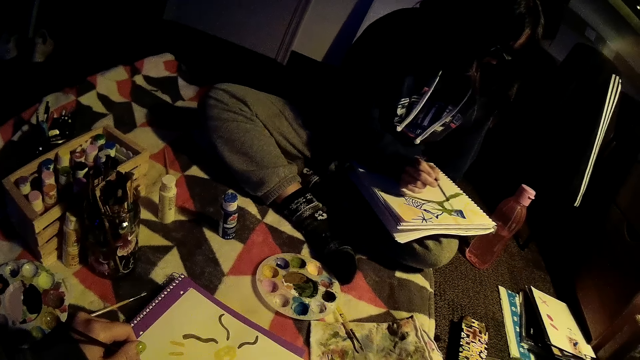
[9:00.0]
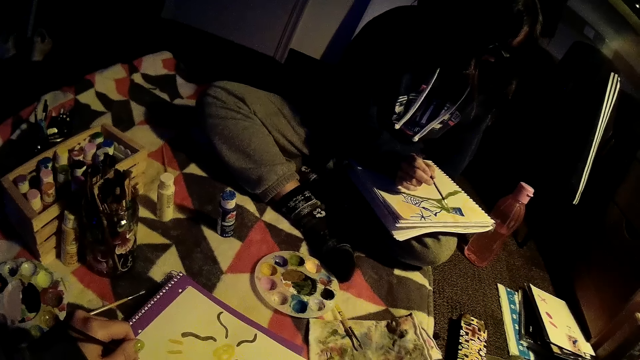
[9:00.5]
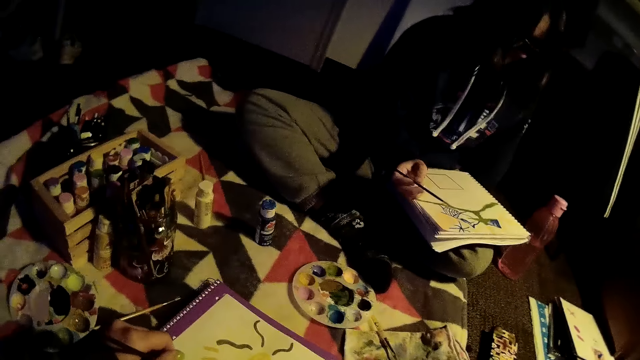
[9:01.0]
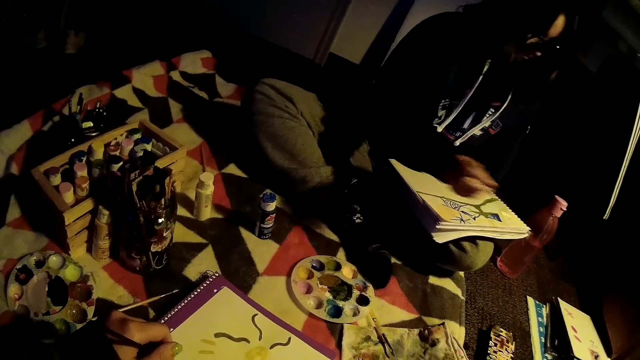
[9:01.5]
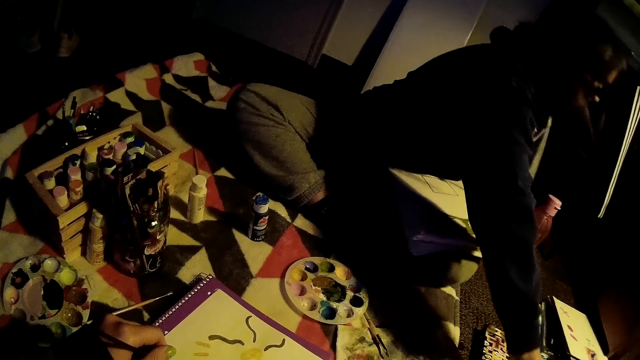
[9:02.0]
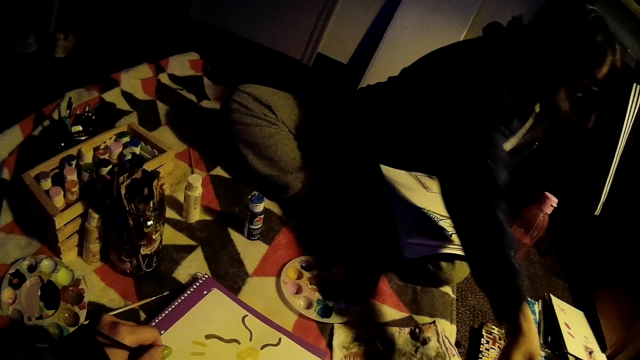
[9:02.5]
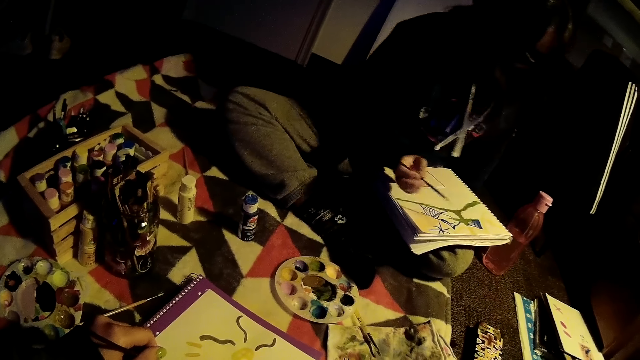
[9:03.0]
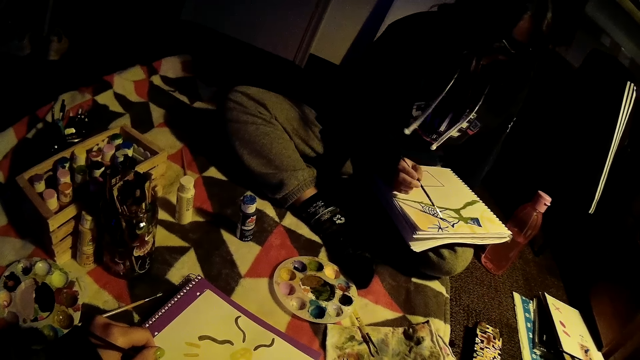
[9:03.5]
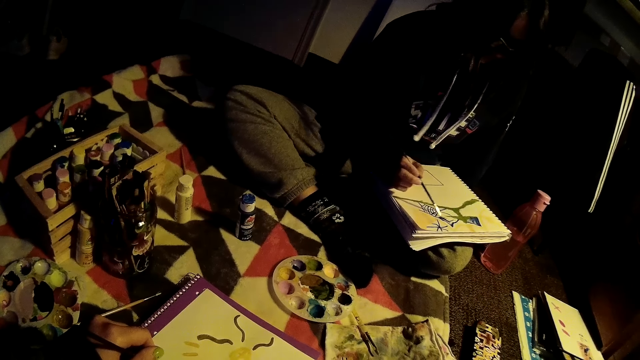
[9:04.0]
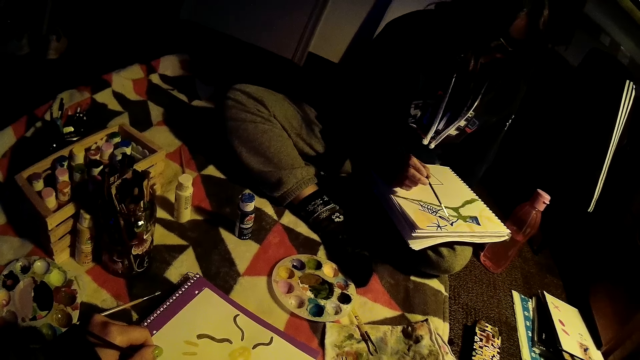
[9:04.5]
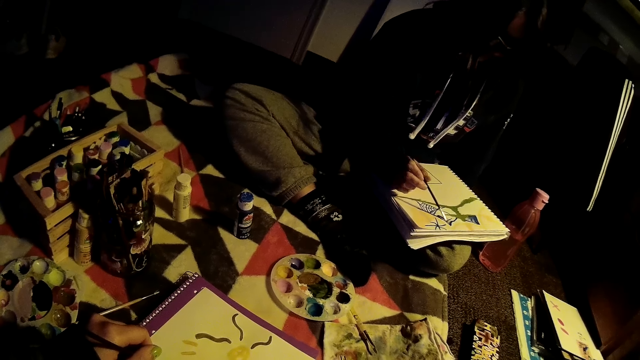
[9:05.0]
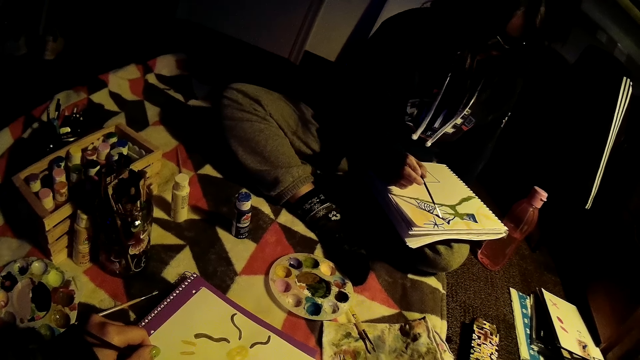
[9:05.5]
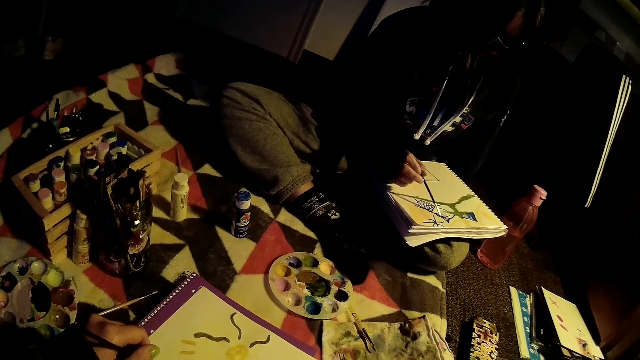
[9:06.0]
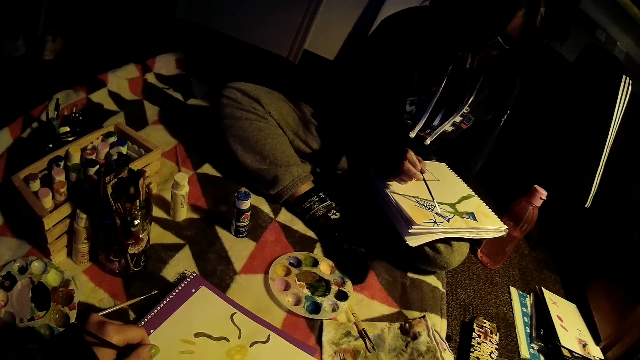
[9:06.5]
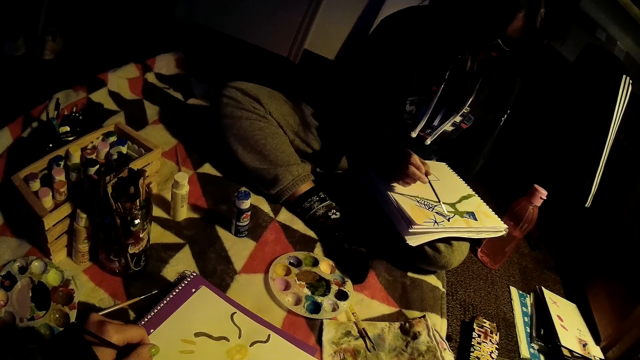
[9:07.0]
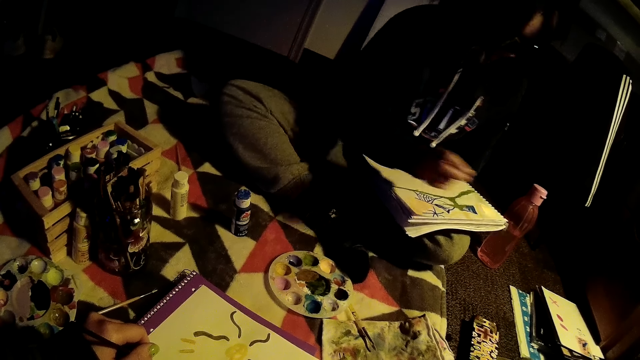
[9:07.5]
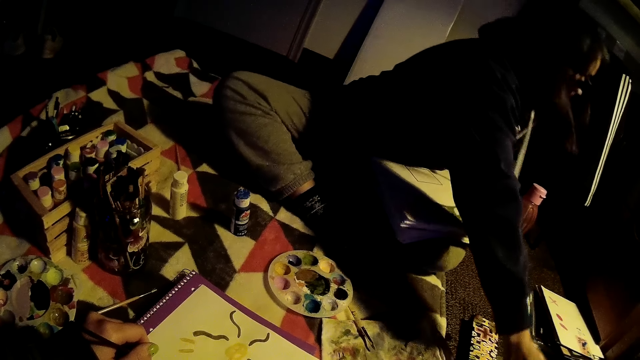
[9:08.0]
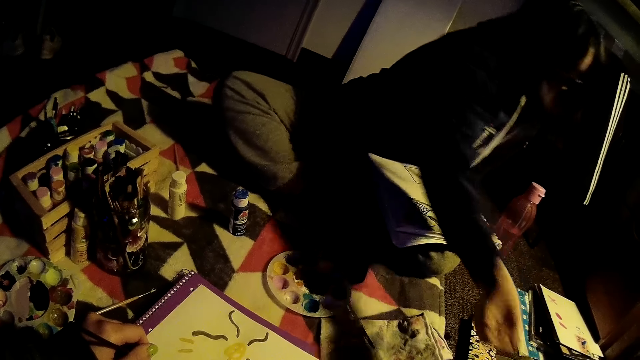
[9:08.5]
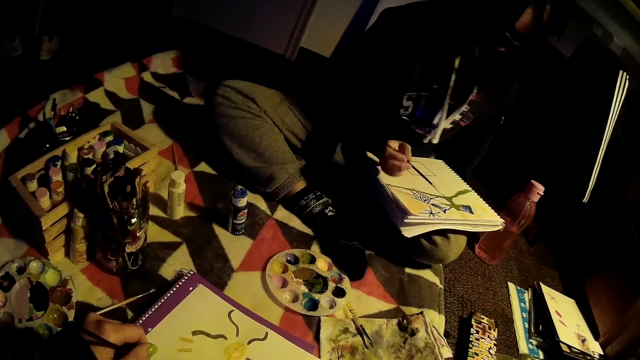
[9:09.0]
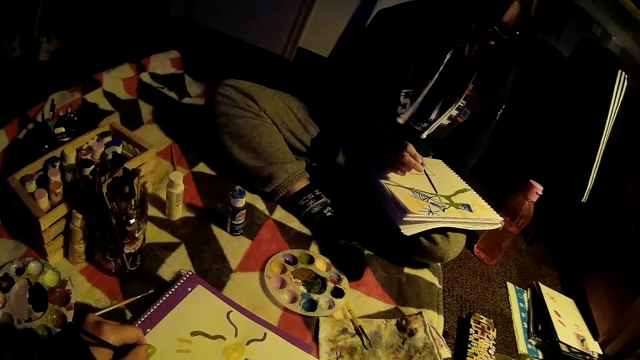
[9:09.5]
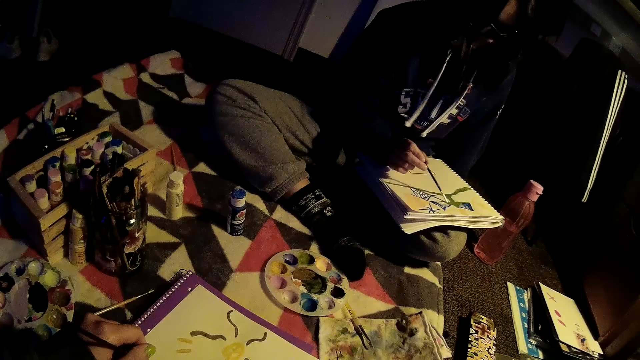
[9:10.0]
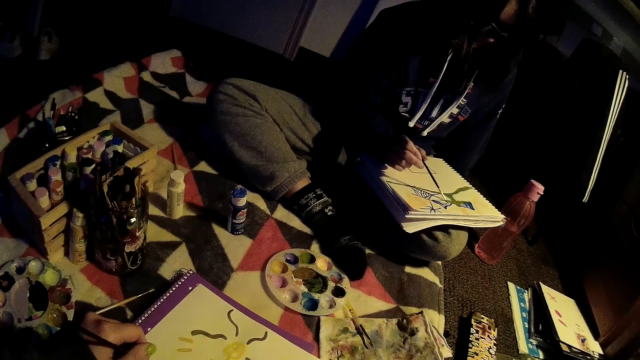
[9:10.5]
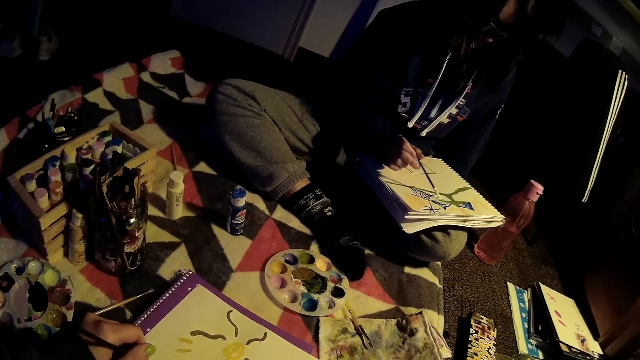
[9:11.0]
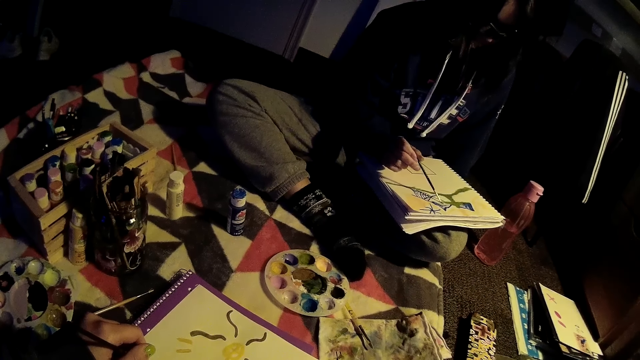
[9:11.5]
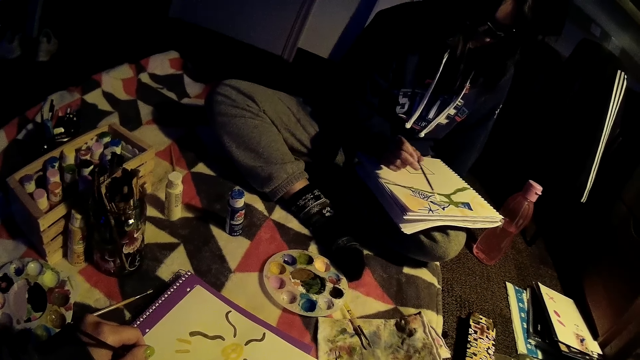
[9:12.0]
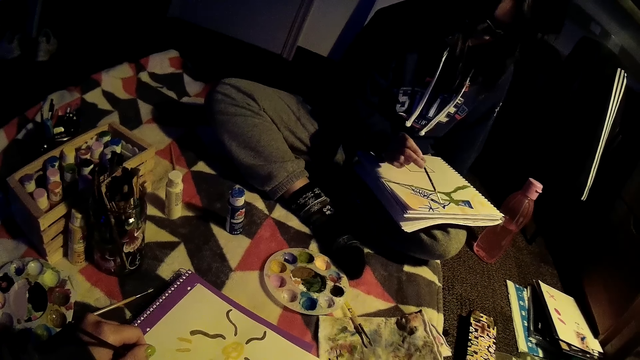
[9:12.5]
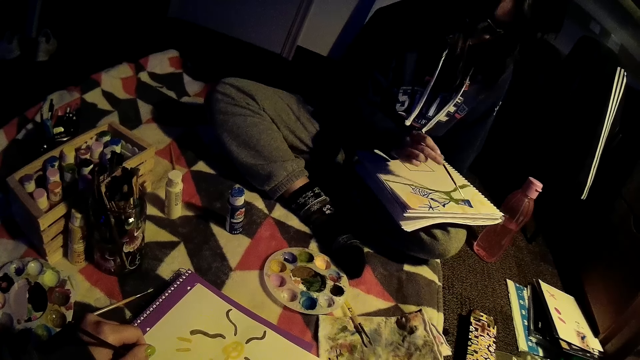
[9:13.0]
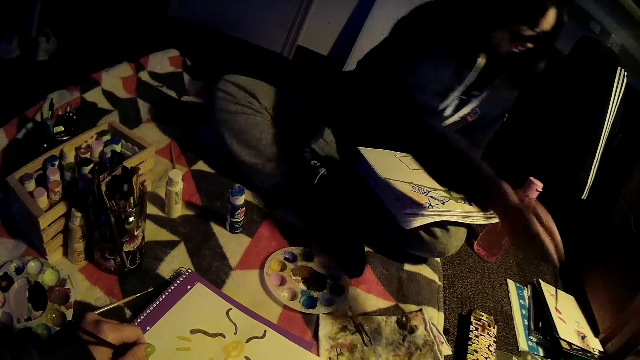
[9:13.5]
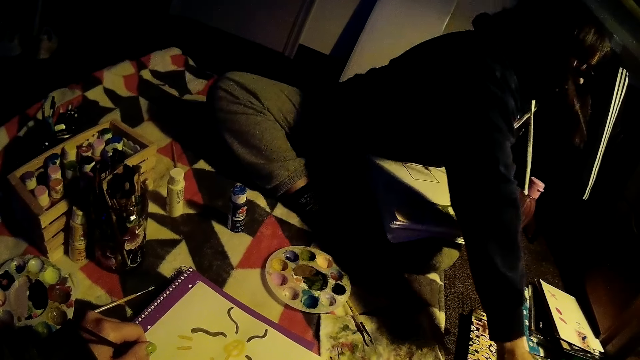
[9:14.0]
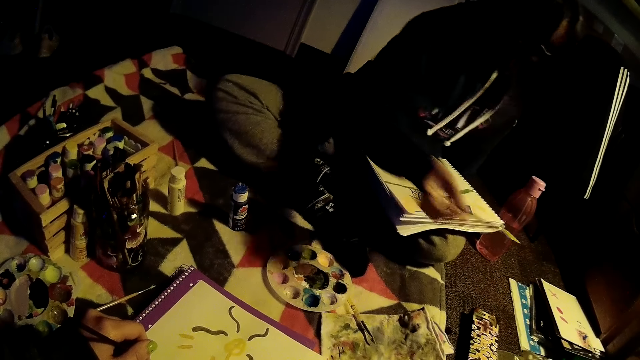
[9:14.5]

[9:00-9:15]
The girl takes paint from the paint palette. She paints on the canvas with the brush in her right hand. She takes paint from the paint palette. She paints on the canvas with the brush in her right hand. She takes paint from the paint palette.

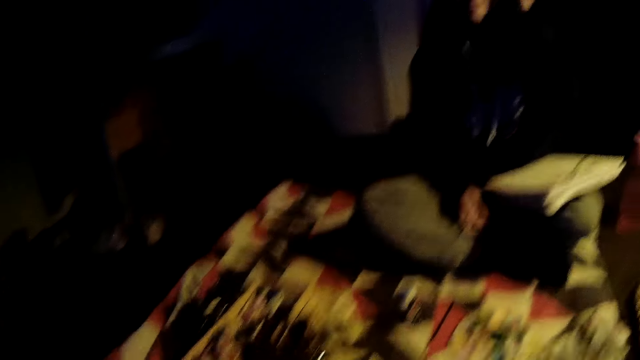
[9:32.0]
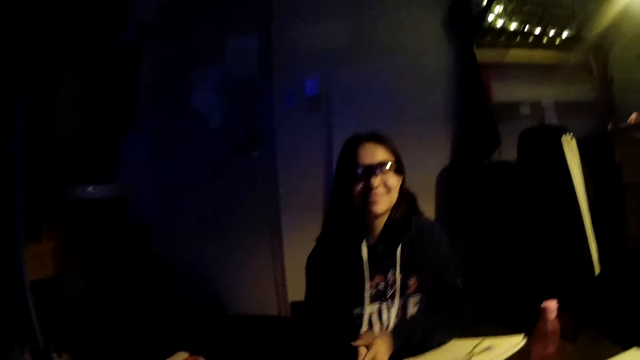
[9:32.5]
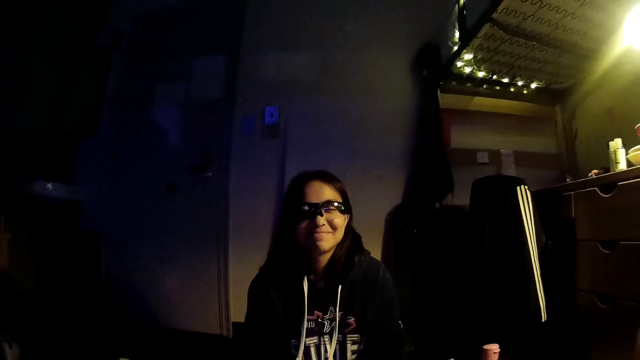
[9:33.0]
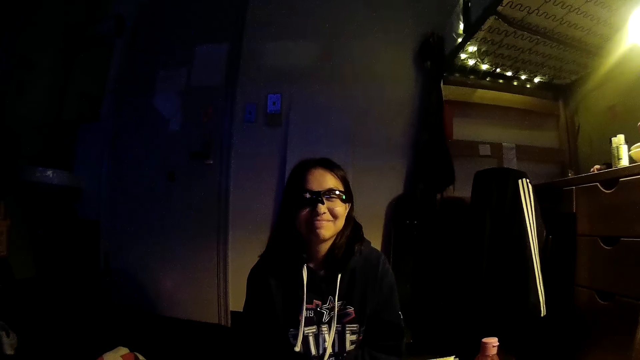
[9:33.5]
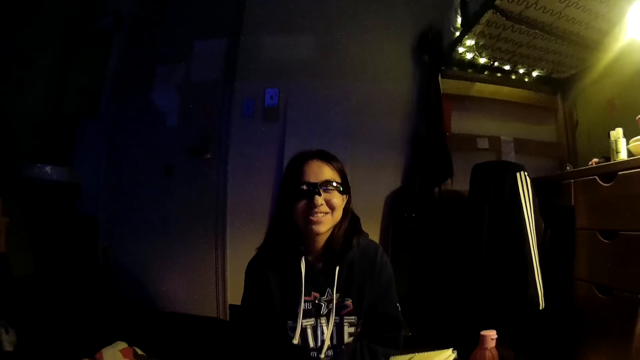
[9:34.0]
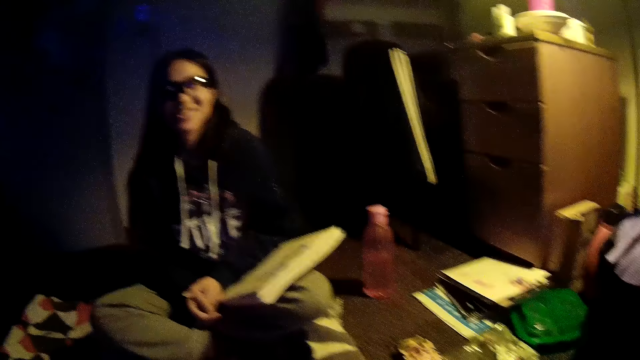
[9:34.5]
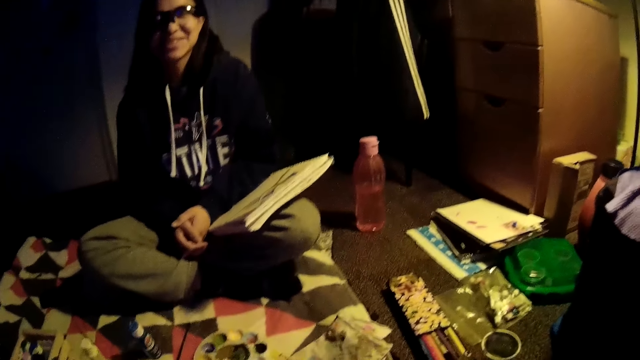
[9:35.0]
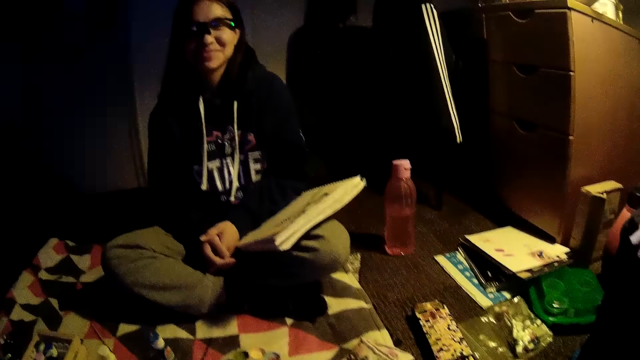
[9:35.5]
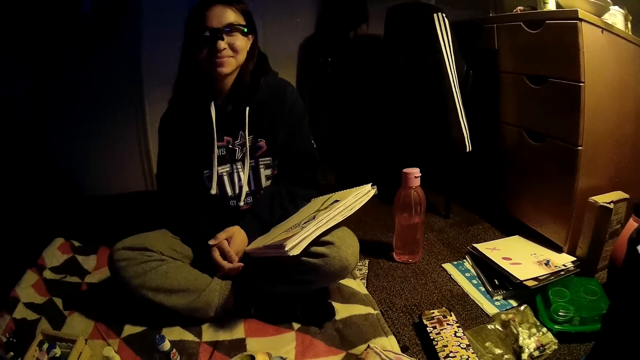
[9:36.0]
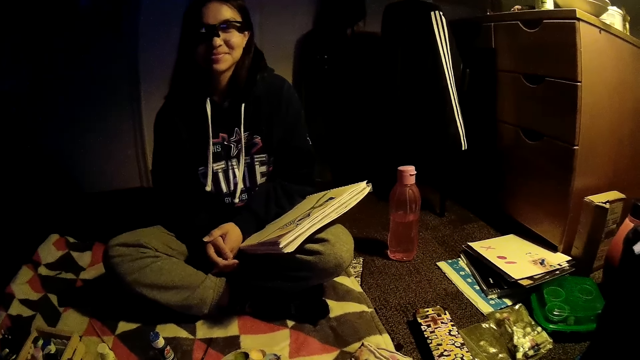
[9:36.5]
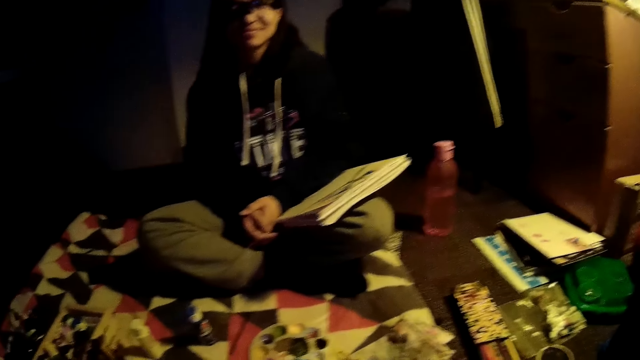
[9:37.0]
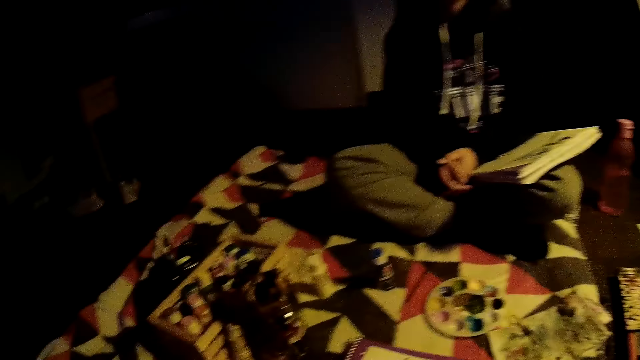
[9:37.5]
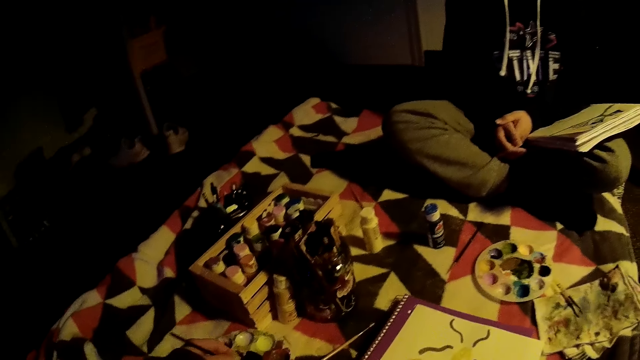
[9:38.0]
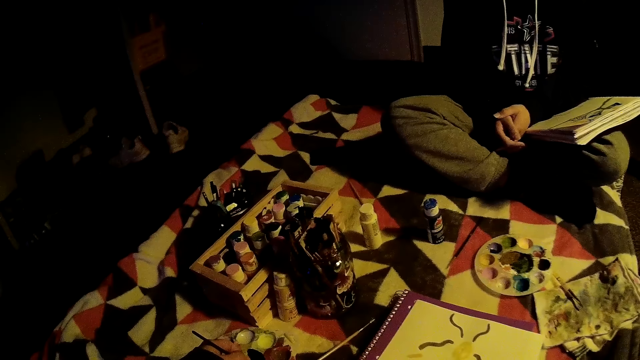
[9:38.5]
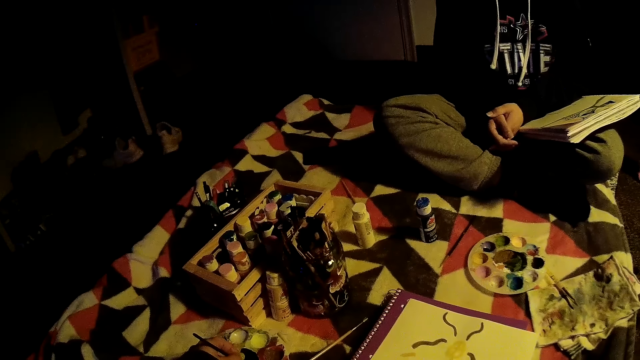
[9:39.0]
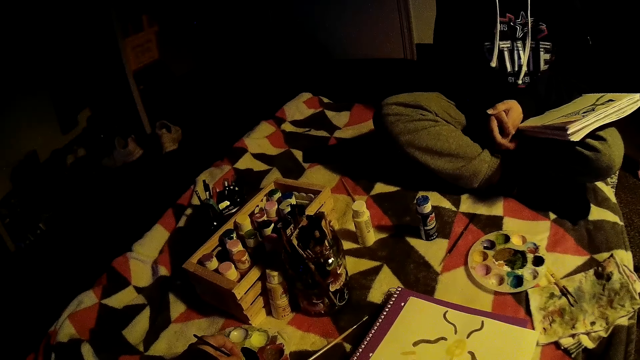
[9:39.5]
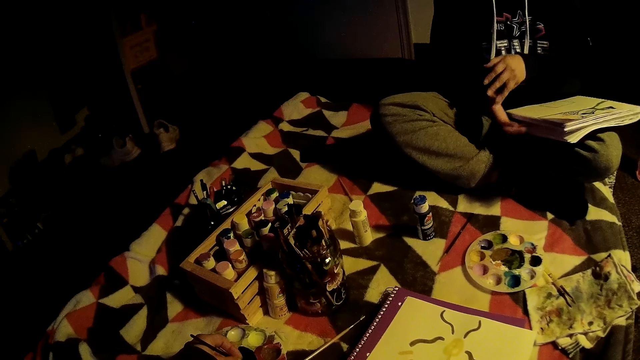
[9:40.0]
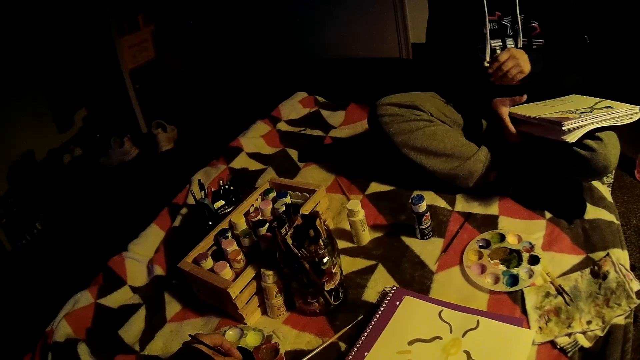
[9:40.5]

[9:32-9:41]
The camera wearer scoops paint with the brush in her left hand.
